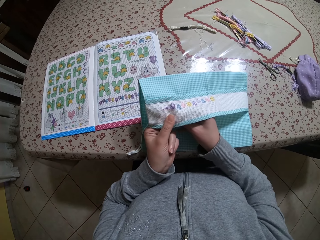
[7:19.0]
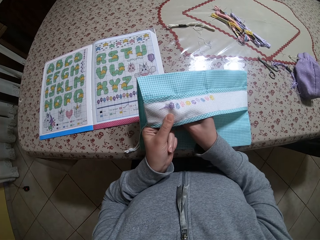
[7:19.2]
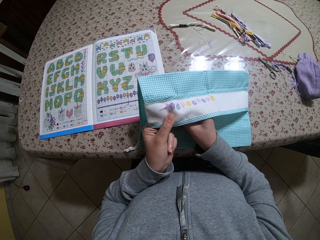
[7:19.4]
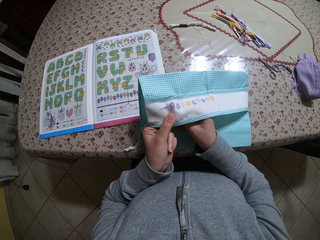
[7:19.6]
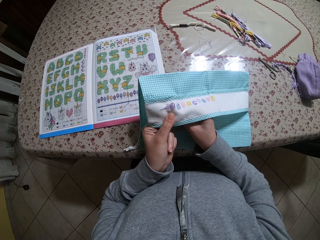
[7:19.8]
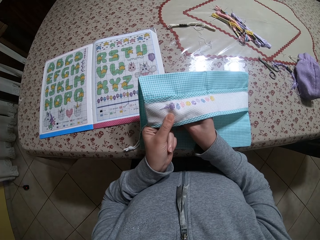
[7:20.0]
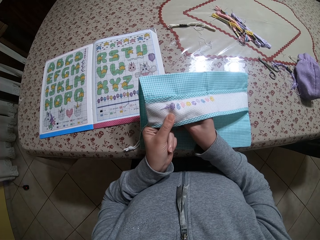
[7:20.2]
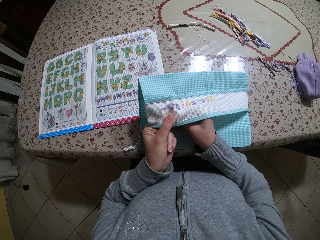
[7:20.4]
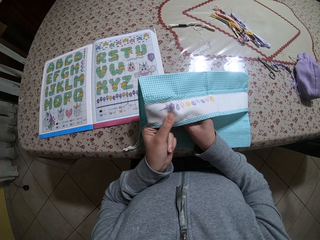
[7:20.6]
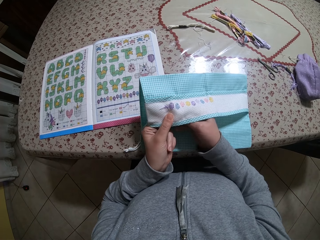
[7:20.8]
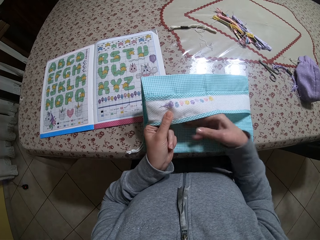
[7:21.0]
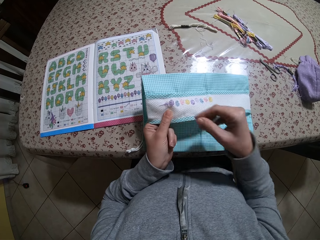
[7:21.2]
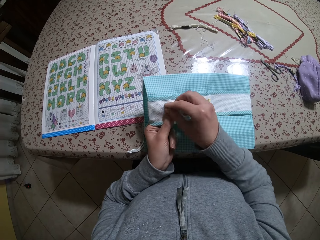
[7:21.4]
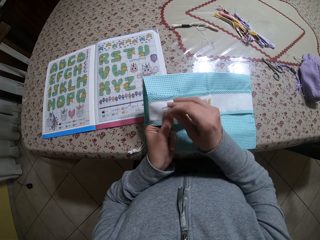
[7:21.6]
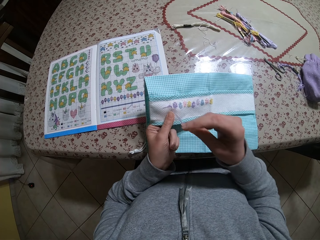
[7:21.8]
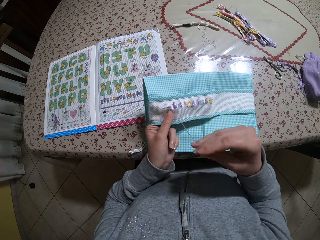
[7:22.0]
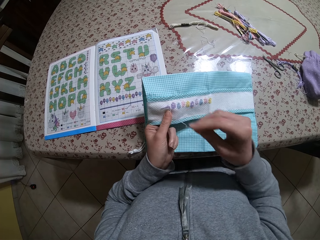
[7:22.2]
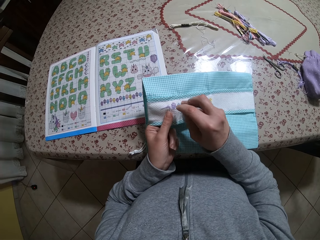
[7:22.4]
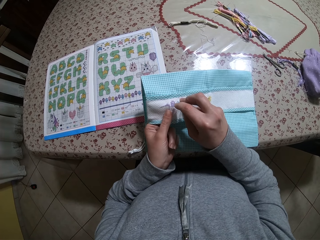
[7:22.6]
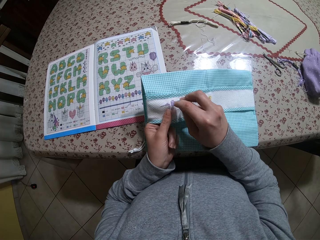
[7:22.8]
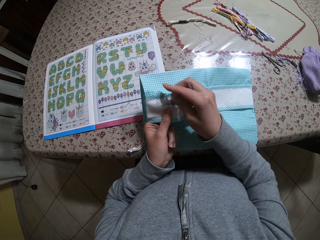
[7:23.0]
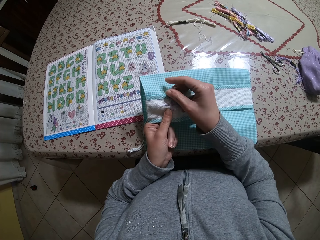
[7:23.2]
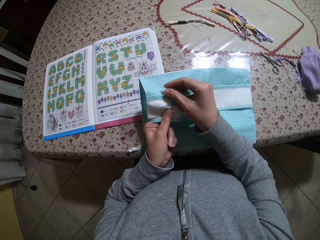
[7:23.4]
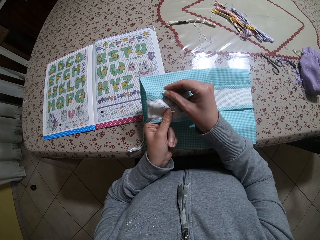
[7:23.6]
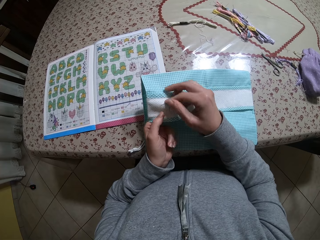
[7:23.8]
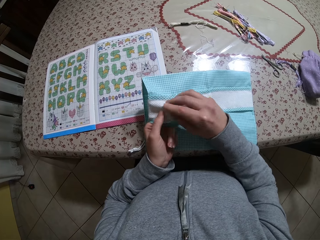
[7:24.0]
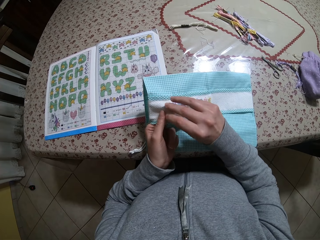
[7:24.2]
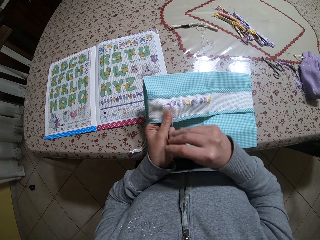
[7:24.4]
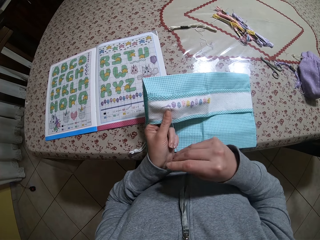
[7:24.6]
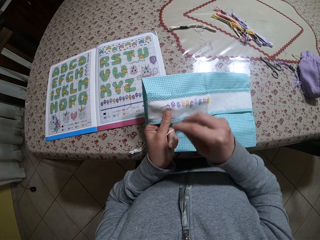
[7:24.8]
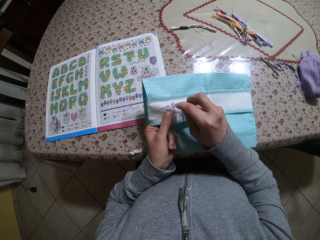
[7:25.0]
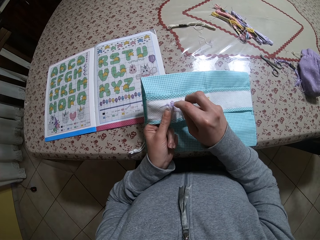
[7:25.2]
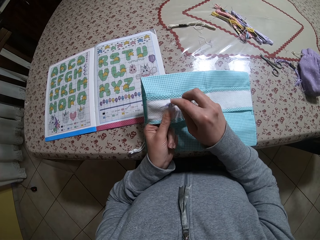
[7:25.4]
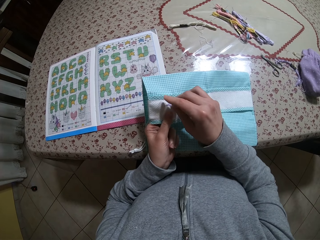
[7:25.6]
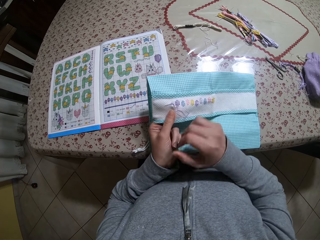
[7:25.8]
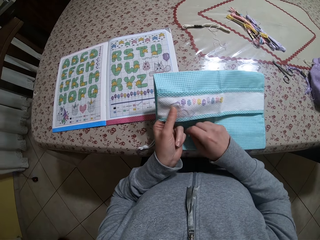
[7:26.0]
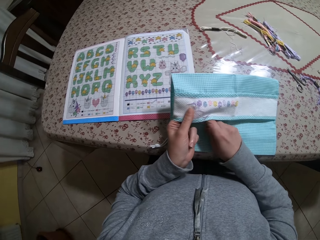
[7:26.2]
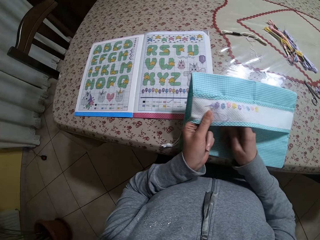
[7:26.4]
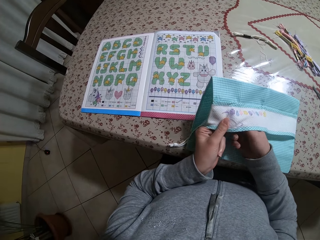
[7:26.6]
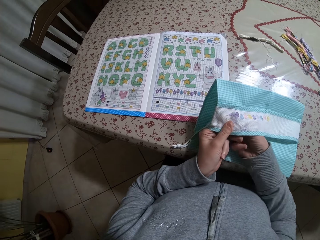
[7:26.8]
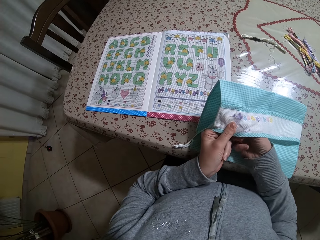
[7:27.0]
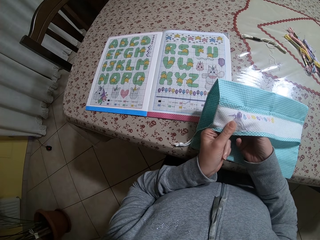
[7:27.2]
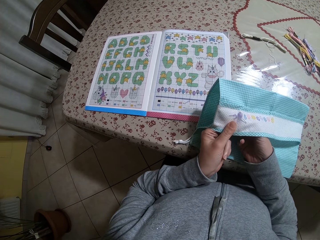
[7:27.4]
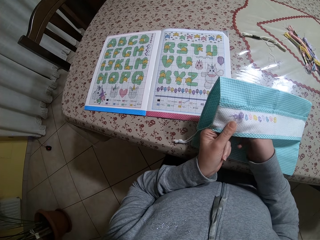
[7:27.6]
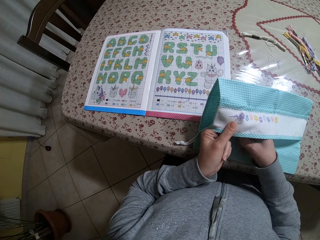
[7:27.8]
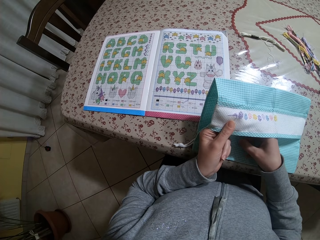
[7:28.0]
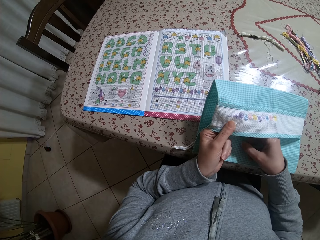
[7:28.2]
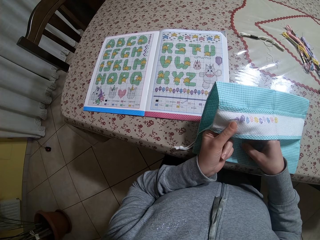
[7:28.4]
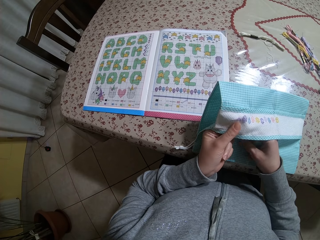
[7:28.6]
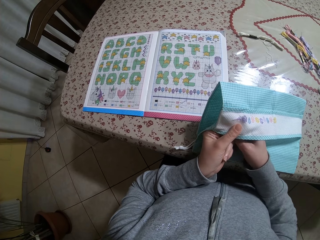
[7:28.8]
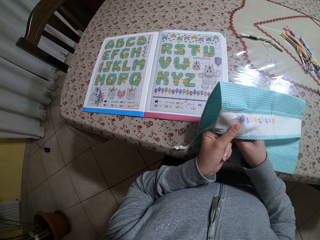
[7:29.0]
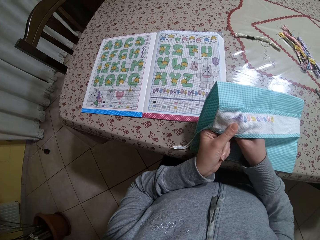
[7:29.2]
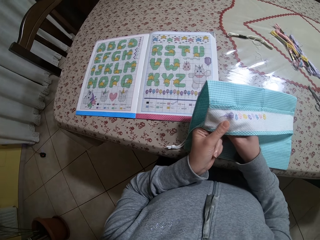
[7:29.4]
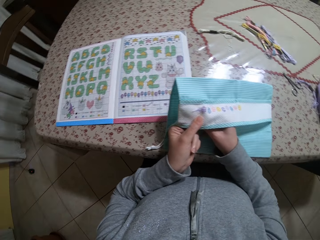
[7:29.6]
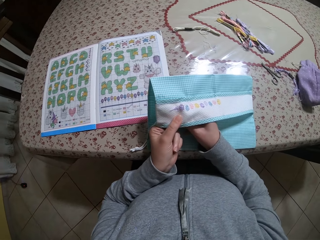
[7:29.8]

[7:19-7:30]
The camera wearer pulls the needle. They sew the cloth with the needle. They move the right hand. They pull the needle. They sew the cloth with the needle. They pull the needle. They sew the cloth with the needle. They move the right hand. They sew the cloth with the needle. They pull the needle. They sew the cloth with the needle.

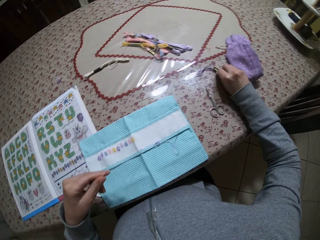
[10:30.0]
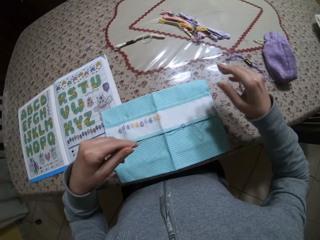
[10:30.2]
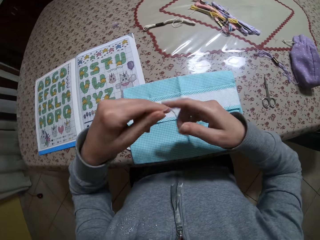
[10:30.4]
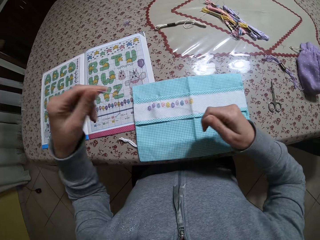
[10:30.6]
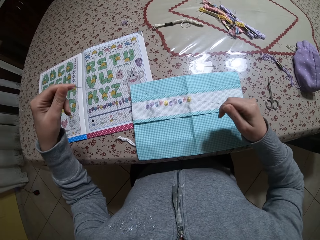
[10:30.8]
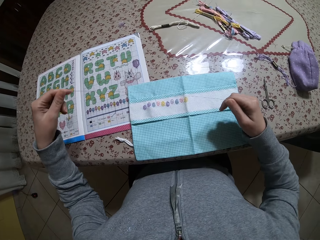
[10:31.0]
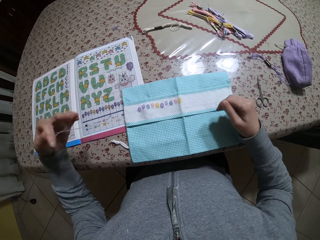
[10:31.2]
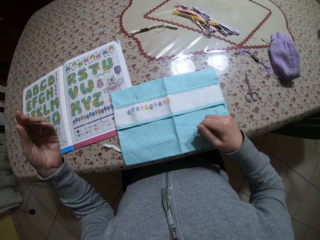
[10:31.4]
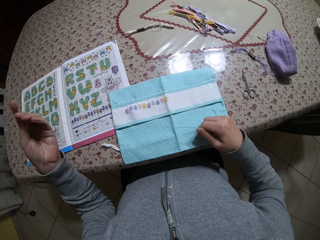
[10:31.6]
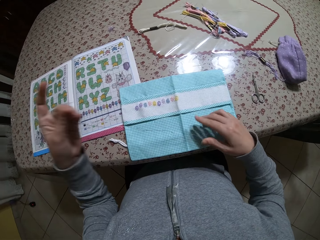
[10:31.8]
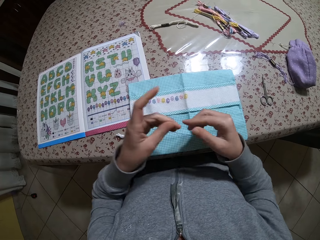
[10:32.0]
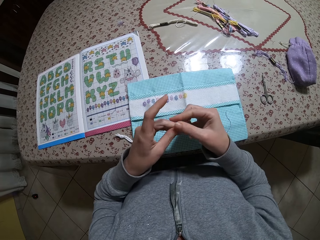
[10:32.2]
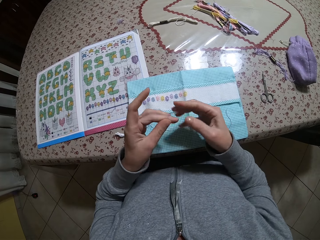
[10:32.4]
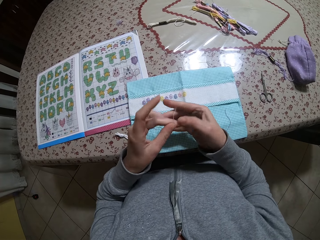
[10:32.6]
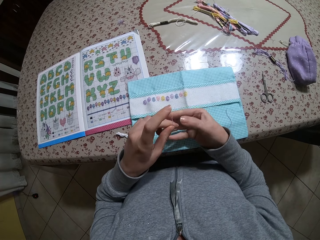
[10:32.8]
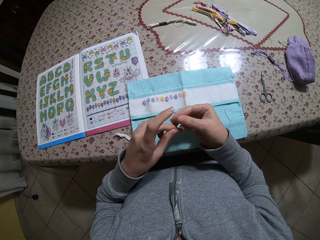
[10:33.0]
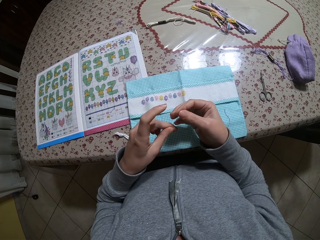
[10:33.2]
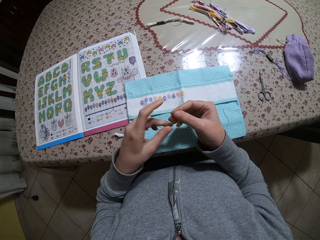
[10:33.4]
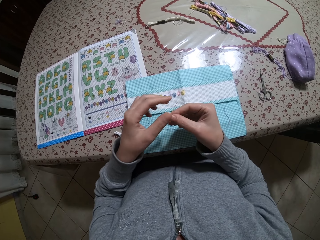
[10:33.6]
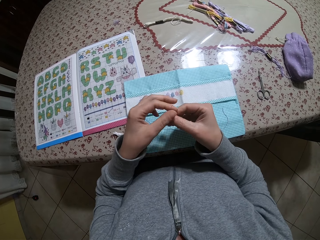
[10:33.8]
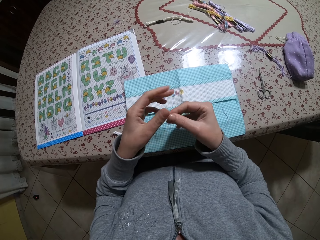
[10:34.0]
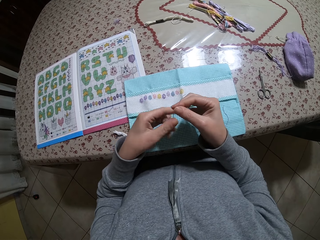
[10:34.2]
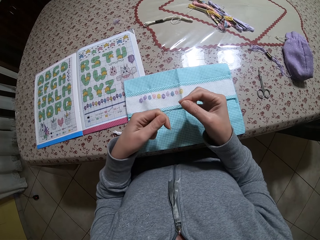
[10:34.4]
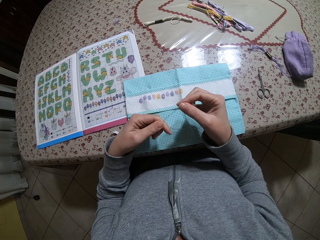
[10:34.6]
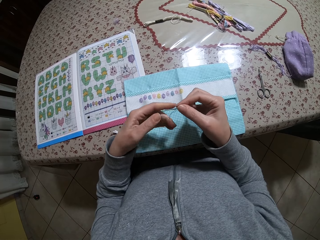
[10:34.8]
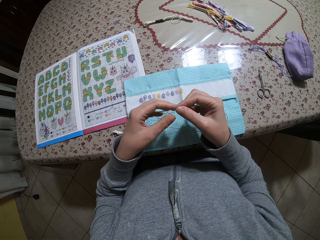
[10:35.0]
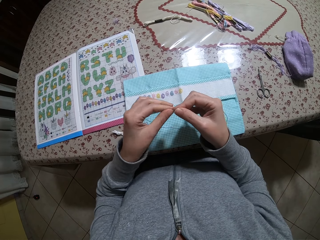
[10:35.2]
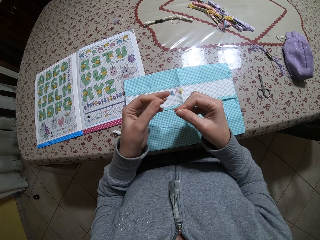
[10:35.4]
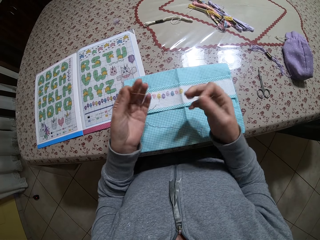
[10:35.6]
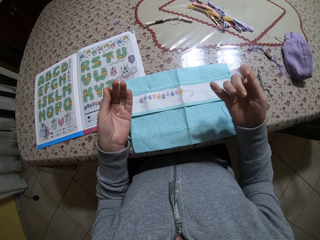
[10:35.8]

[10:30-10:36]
The camera wearer straightens the thread with her hands.

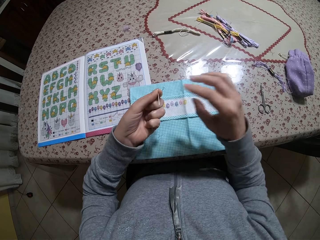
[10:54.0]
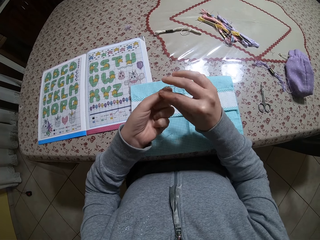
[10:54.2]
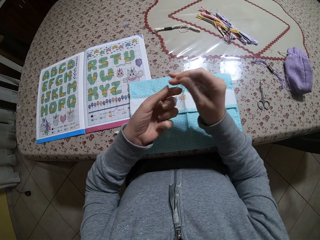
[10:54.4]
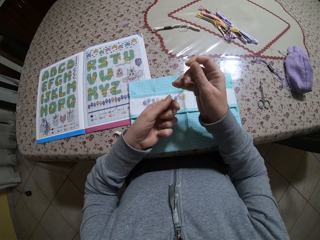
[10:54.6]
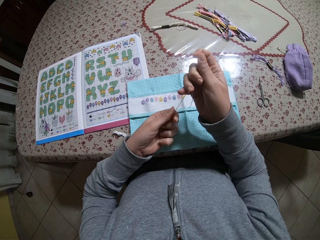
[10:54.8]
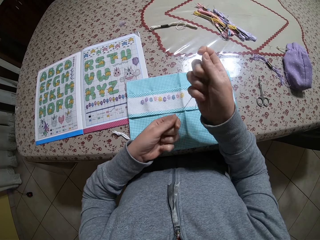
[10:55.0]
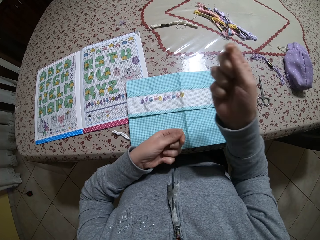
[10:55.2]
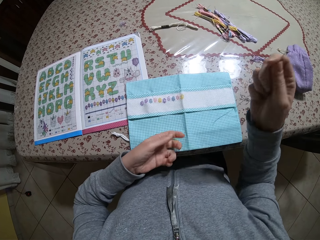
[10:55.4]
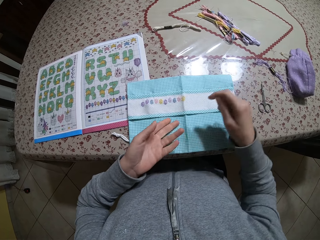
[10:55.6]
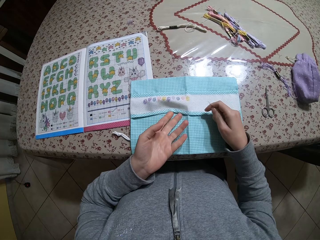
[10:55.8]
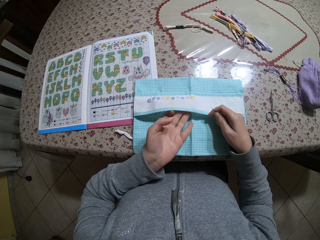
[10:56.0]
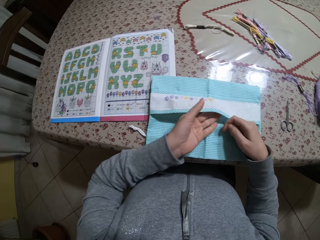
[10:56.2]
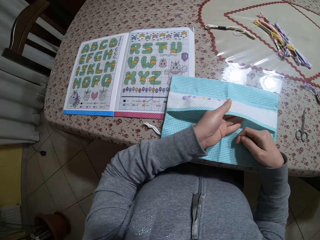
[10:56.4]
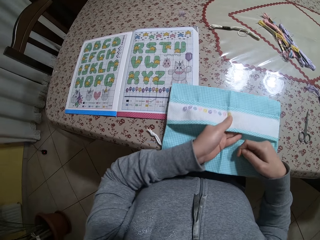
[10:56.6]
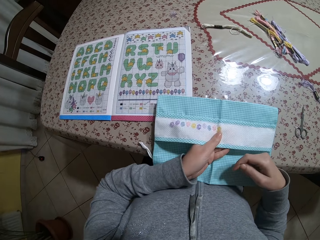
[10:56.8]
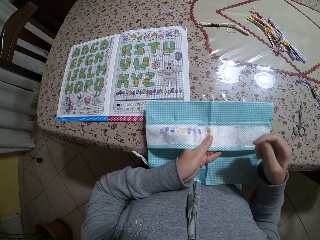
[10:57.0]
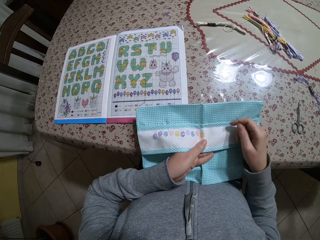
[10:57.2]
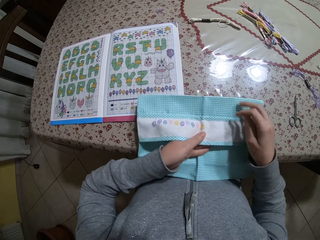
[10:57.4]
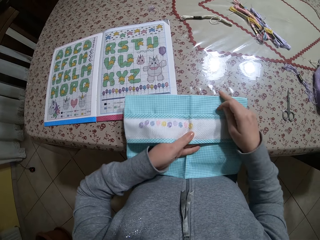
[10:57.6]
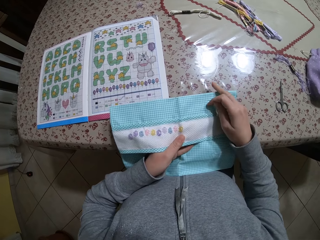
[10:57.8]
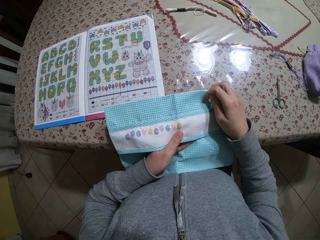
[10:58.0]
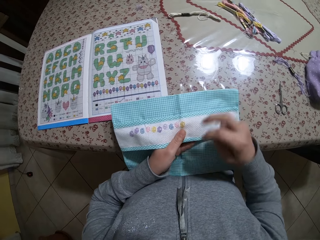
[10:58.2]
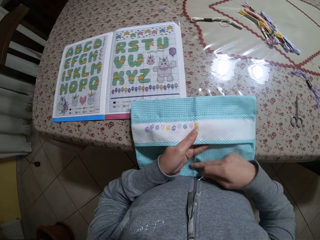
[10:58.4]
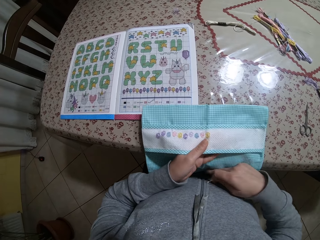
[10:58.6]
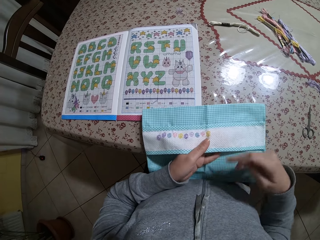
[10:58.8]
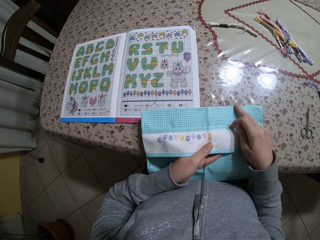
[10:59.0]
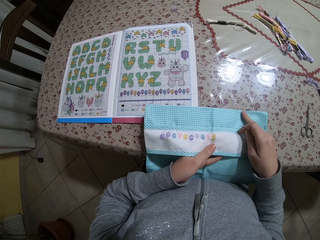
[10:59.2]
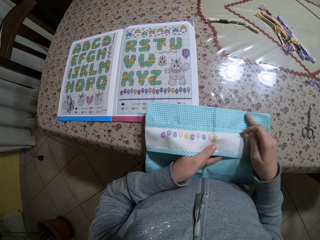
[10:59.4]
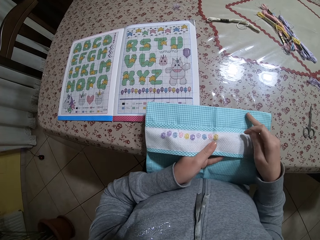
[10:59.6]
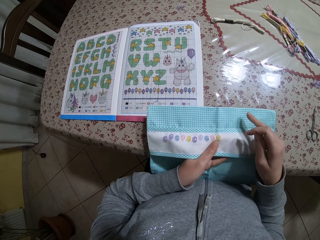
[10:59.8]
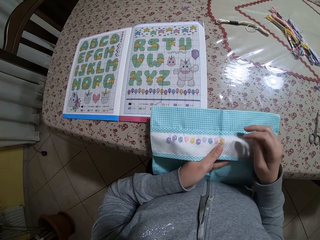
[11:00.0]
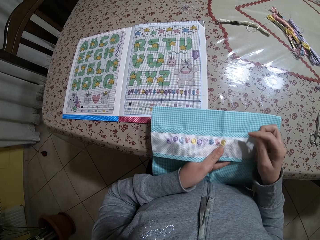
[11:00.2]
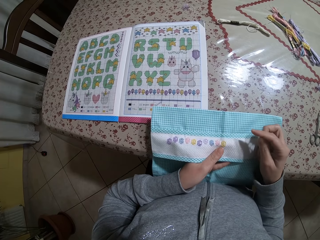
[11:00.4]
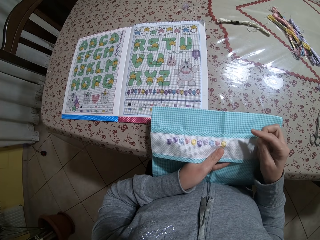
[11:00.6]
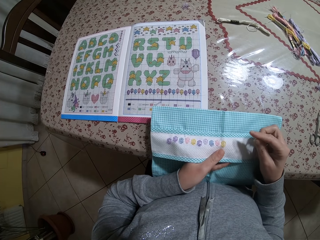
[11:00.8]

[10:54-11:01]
The camera wearer holds the cloth with the left hand. She picks up the fabric with her left hand.
